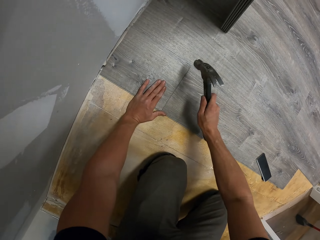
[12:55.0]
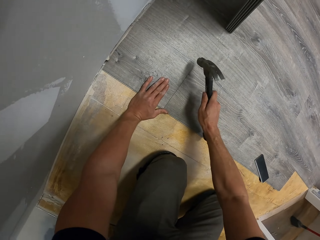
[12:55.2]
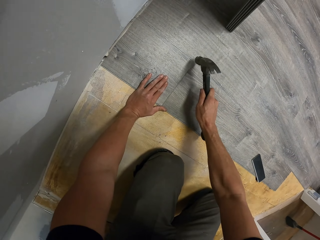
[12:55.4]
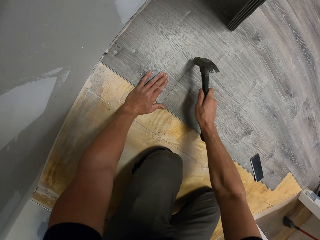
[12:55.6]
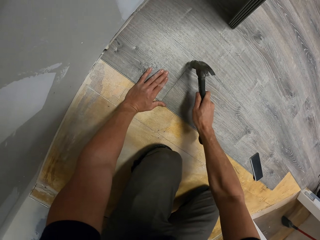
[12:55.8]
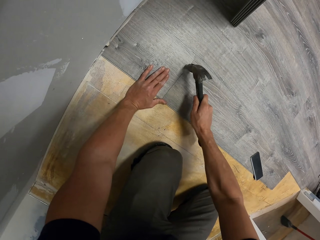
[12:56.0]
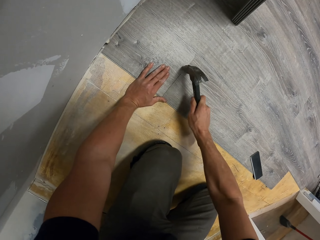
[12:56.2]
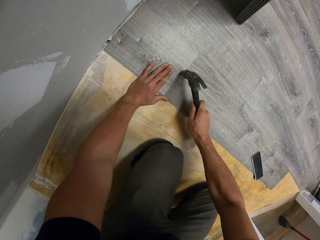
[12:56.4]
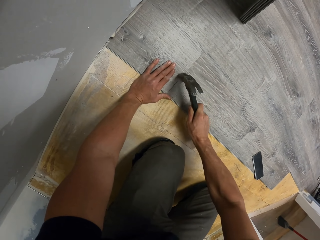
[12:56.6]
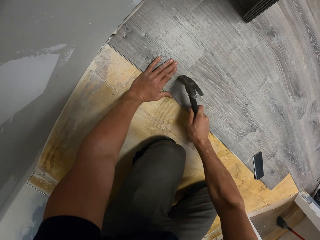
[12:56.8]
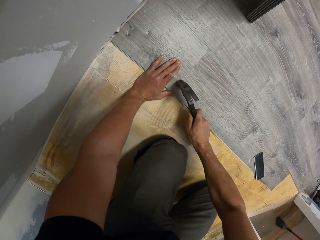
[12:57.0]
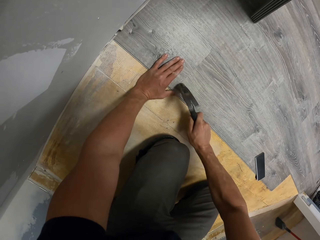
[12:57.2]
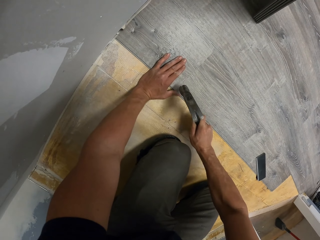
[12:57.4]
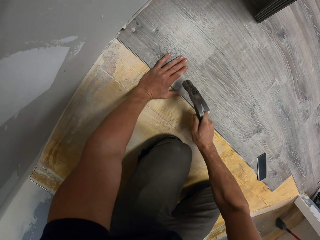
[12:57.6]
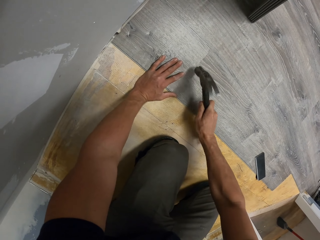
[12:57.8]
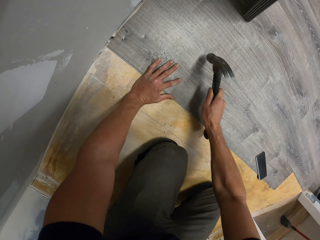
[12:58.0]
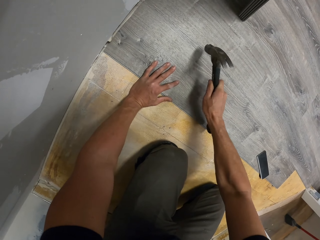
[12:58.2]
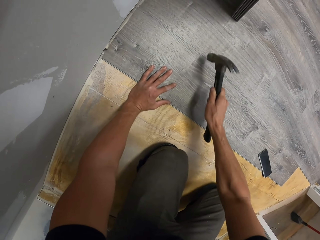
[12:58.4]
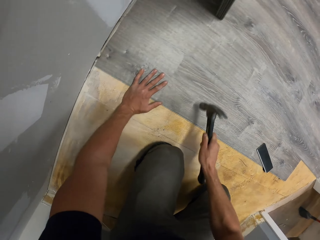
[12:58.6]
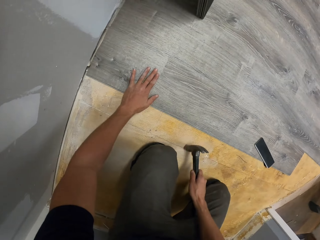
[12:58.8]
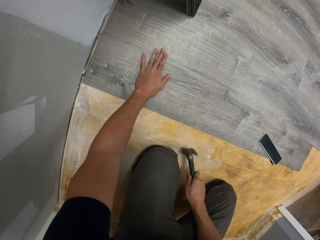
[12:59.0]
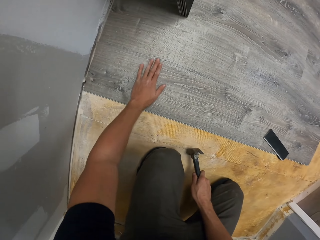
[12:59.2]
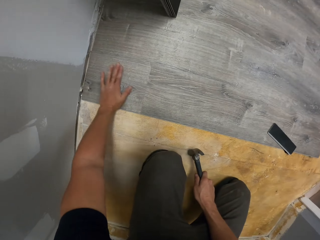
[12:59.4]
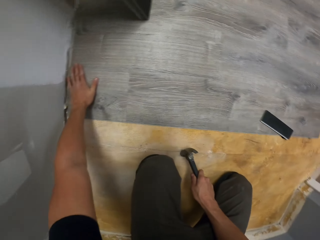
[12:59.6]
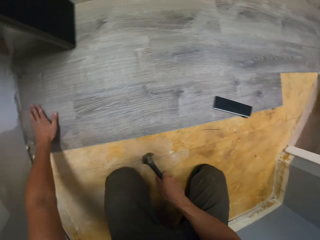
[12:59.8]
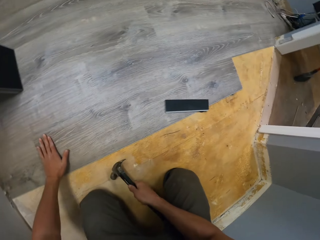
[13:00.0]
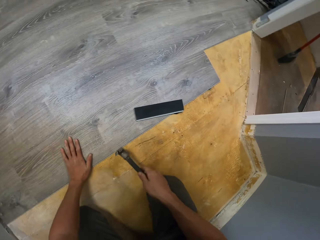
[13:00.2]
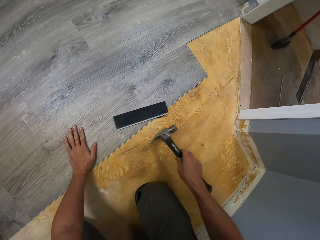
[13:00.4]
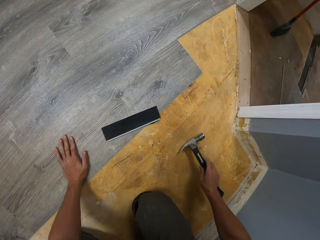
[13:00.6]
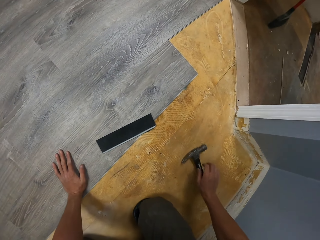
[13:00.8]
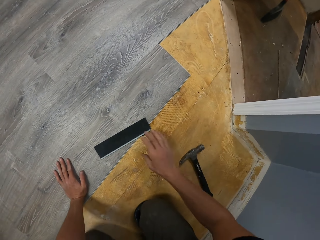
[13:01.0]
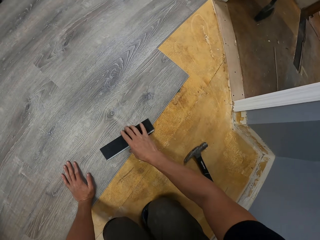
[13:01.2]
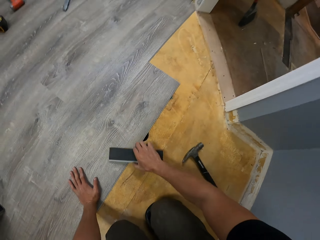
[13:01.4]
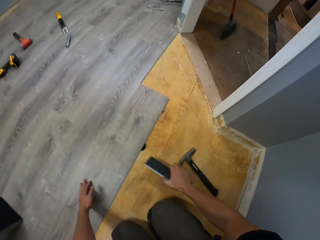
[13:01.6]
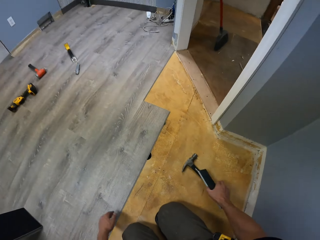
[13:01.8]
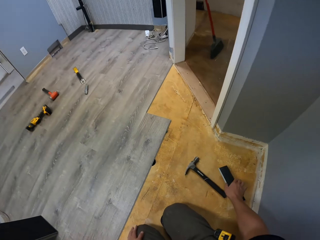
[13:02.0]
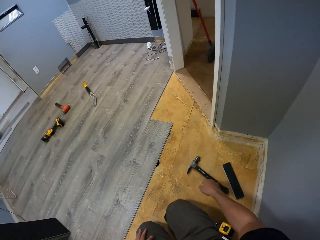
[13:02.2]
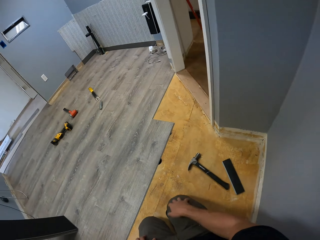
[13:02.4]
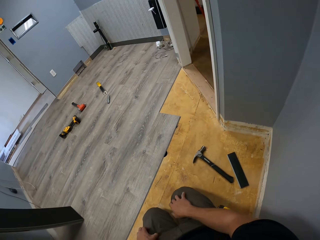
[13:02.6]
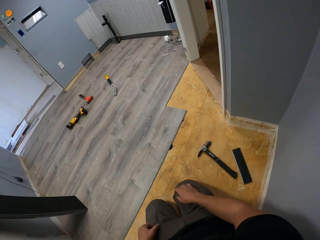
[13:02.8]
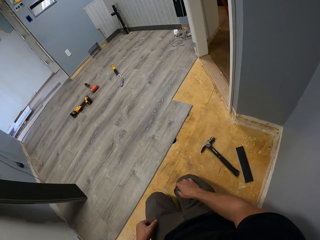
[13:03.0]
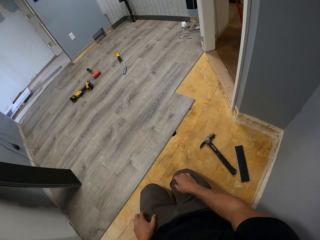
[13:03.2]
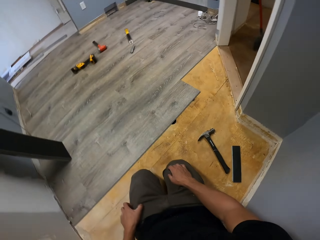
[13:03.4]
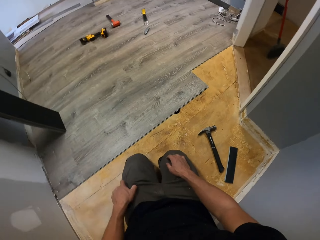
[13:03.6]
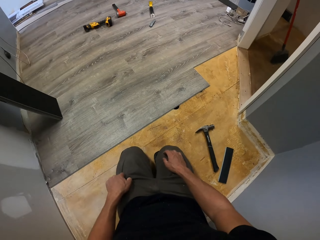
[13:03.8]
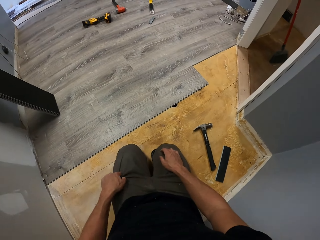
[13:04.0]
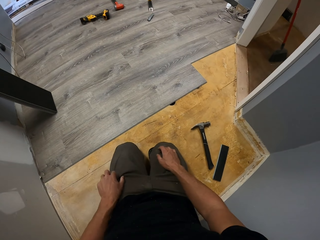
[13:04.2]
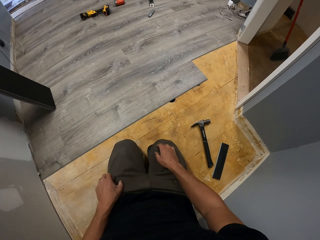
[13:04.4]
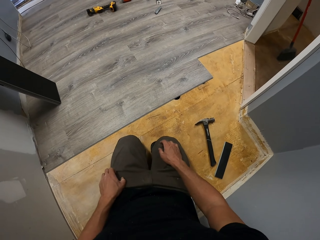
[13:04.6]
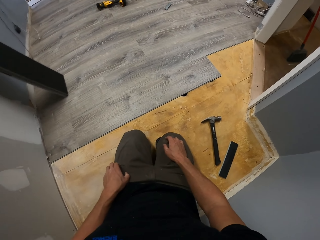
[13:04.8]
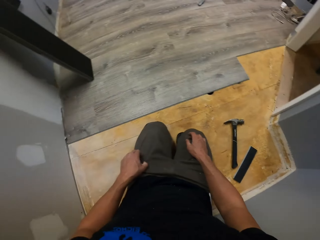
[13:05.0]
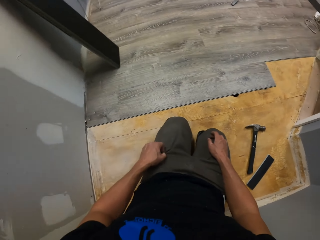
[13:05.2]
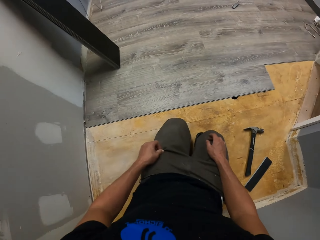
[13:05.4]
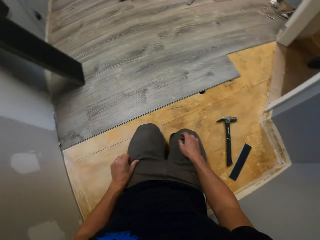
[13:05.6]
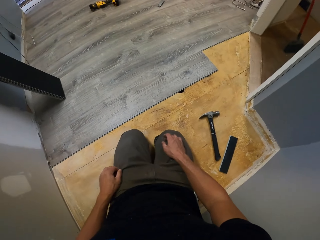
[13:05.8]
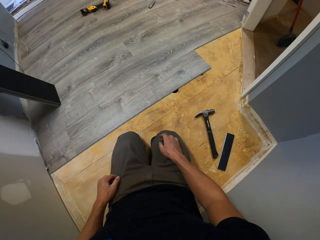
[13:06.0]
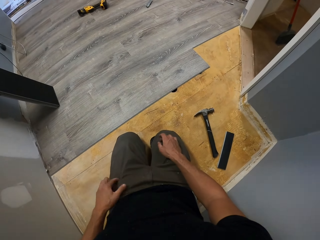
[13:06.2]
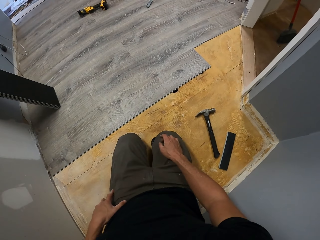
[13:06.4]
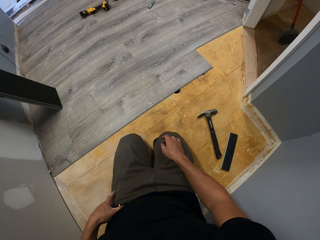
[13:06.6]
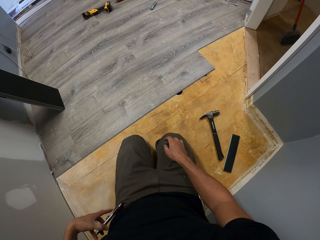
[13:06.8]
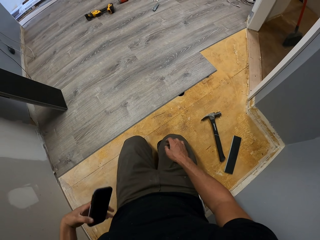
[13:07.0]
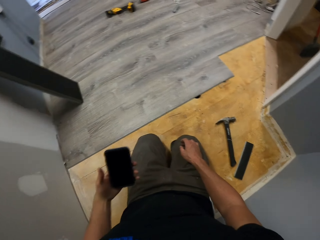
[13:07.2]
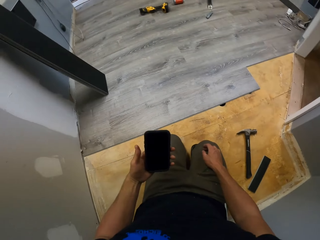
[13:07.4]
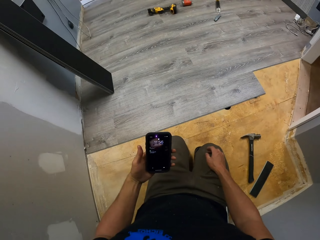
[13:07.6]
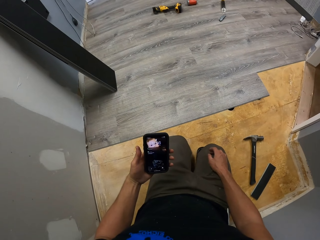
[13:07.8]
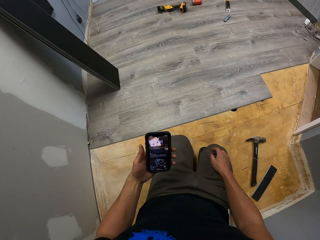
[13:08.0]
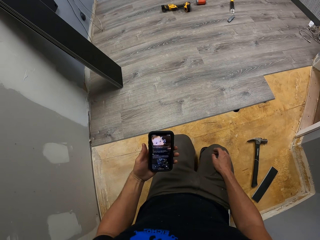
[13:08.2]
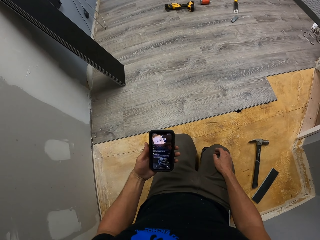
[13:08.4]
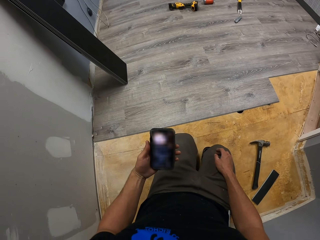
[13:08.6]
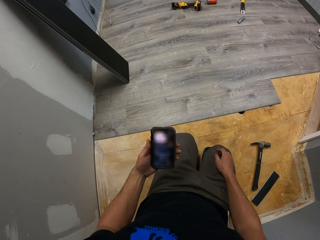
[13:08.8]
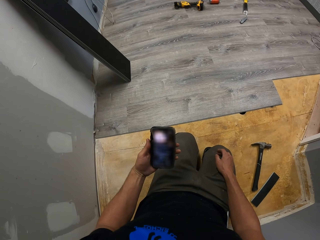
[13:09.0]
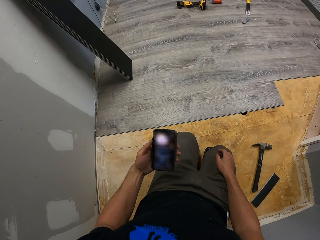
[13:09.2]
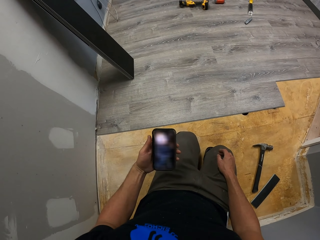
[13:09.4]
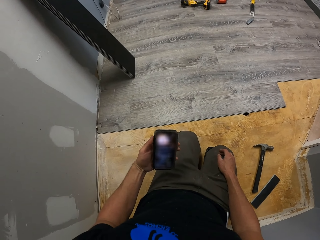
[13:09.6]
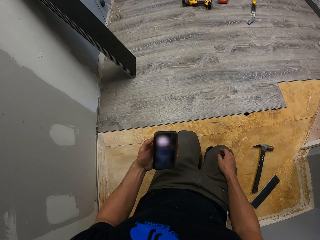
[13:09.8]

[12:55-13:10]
The camera wearer puts the wood on the floor. They stare around the house. They remove the phone from the pocket.

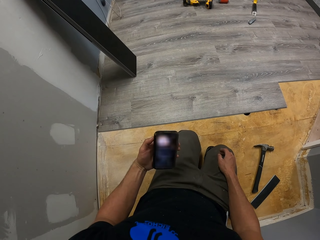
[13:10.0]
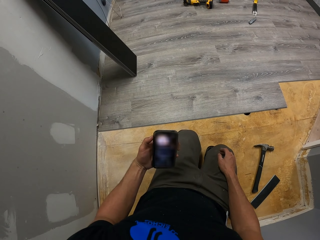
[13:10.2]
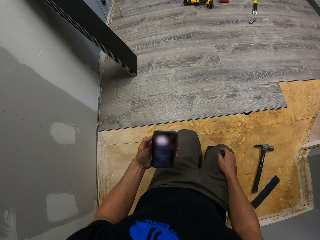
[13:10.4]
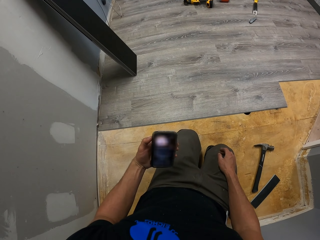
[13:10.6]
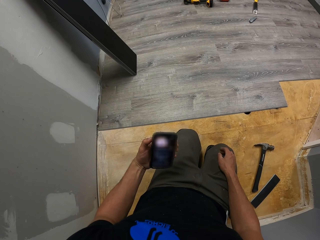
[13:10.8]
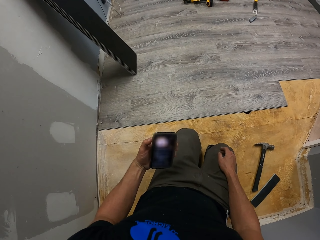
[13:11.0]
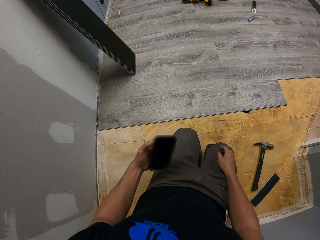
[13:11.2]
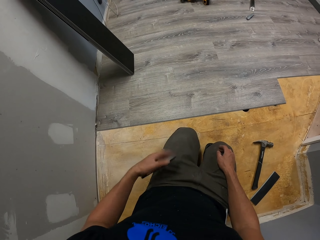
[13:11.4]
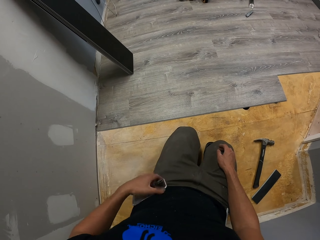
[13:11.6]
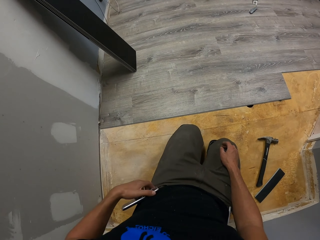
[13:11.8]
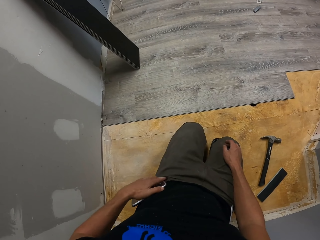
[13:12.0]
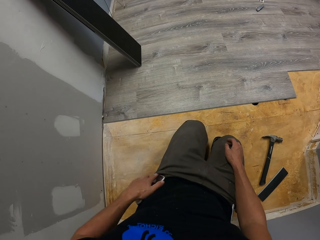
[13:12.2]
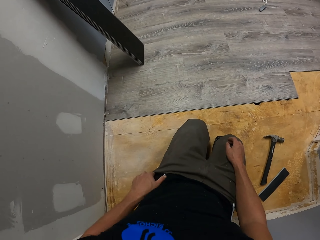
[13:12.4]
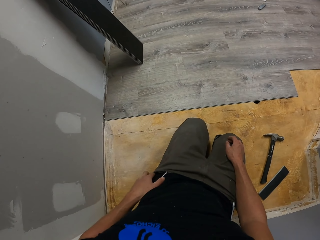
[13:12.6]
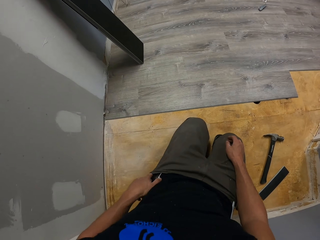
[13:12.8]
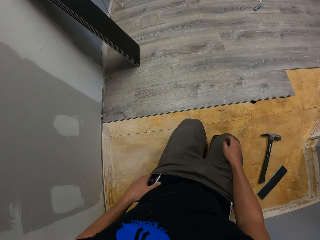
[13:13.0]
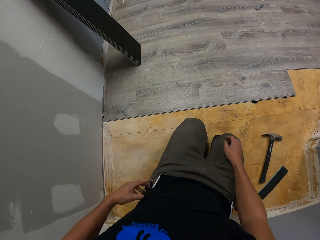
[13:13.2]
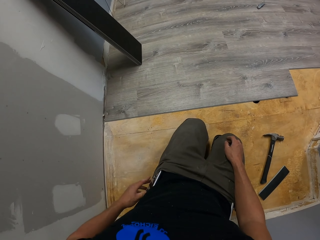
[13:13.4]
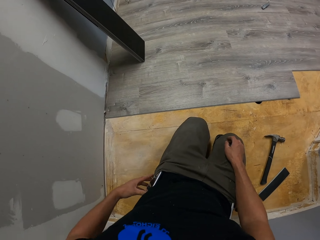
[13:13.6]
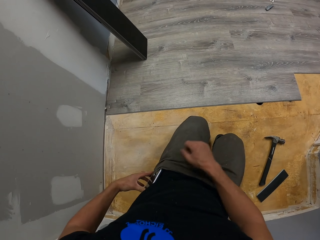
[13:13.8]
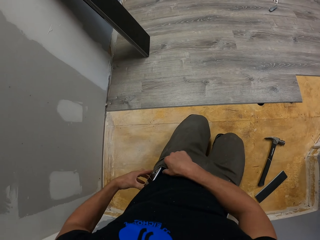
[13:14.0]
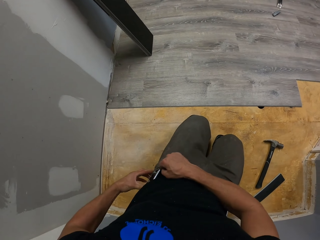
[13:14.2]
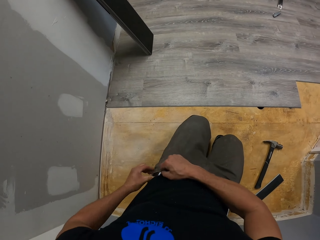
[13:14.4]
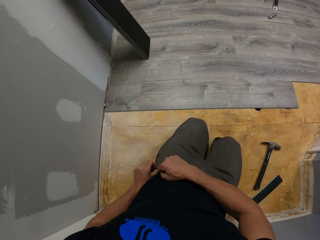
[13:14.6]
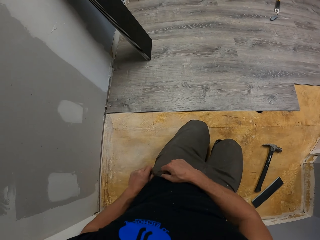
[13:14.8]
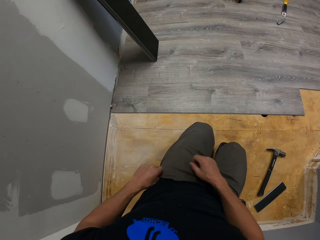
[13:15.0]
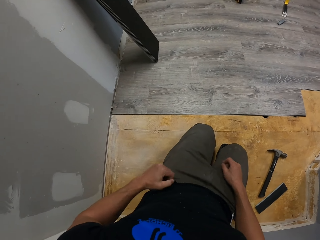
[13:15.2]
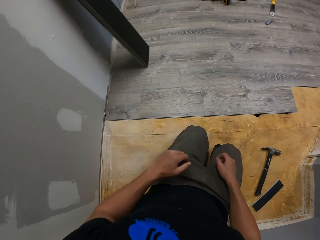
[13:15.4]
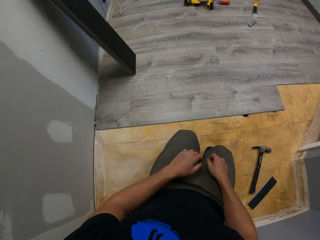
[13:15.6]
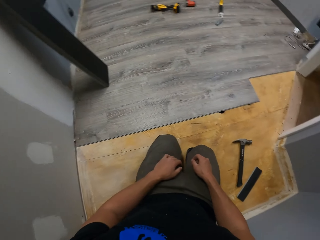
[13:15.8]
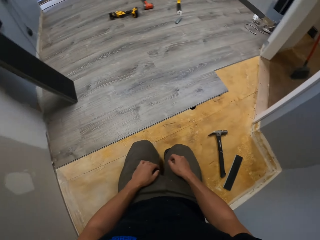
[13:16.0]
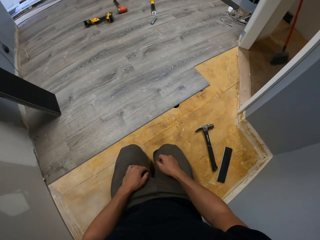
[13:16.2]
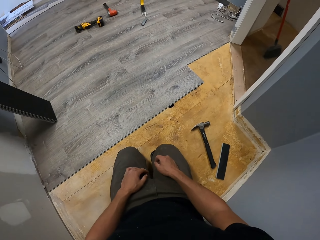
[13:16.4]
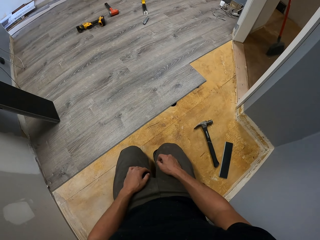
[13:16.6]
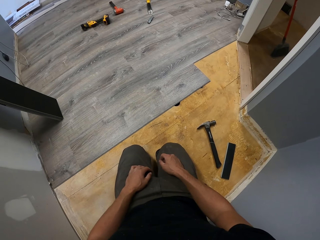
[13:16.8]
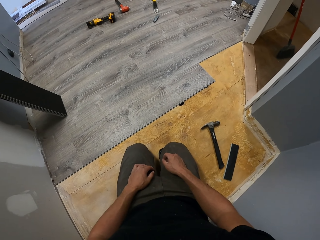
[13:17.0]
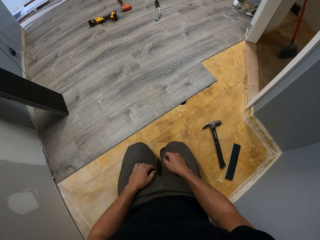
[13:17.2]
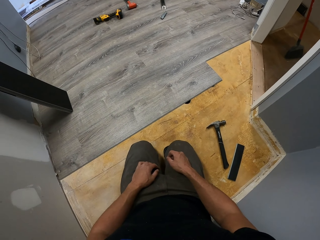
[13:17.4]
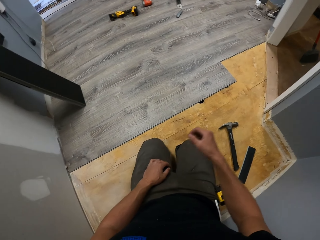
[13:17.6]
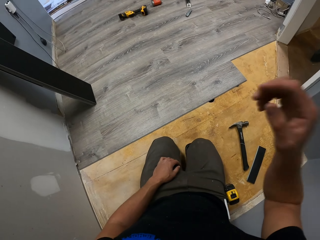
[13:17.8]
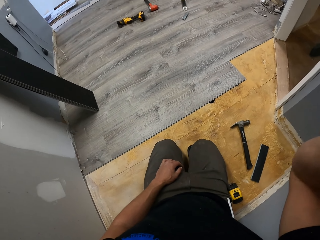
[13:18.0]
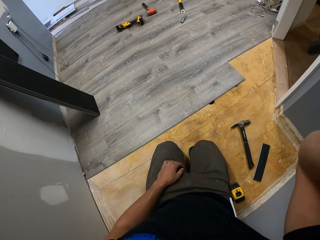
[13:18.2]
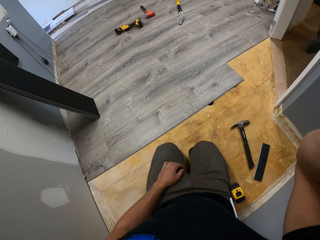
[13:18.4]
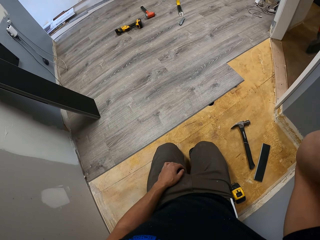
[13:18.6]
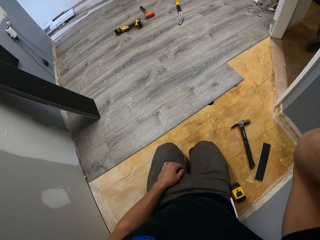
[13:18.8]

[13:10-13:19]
The camera wearer returns the phone in the pocket. They lift the hand.
